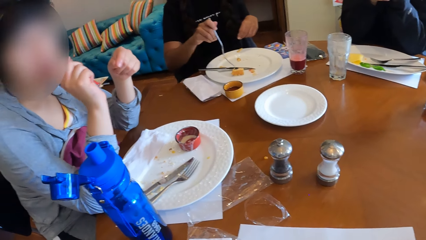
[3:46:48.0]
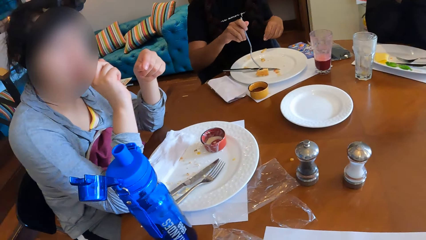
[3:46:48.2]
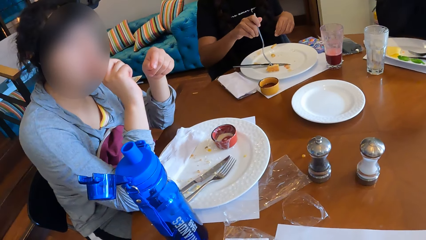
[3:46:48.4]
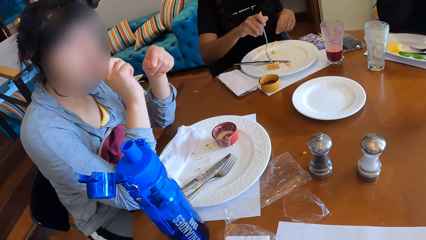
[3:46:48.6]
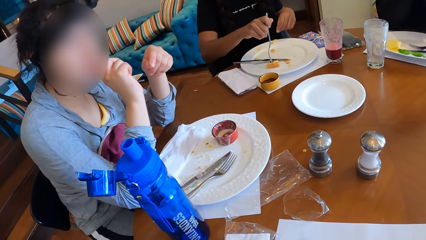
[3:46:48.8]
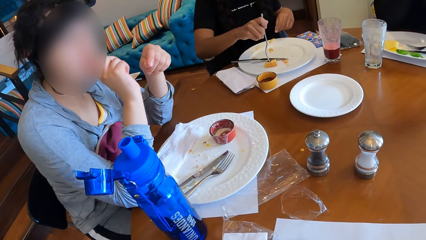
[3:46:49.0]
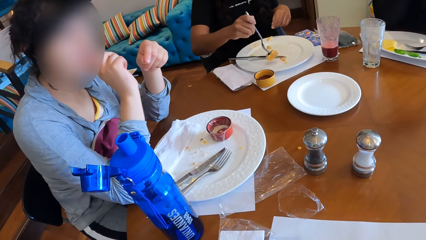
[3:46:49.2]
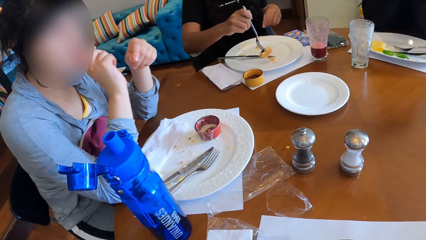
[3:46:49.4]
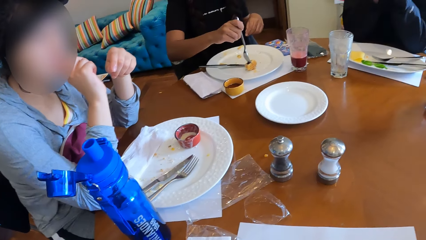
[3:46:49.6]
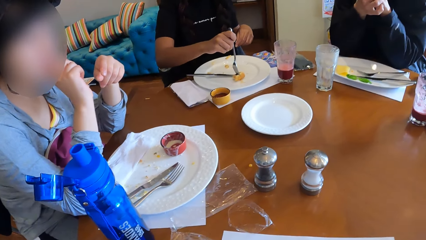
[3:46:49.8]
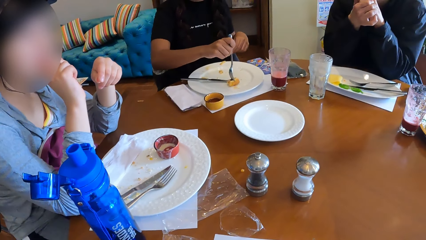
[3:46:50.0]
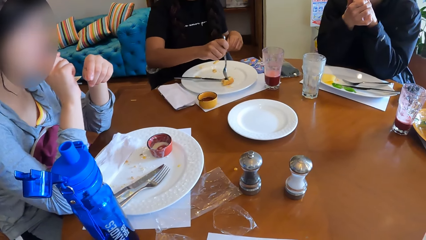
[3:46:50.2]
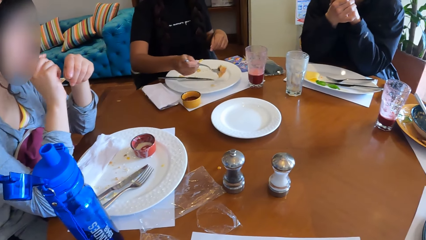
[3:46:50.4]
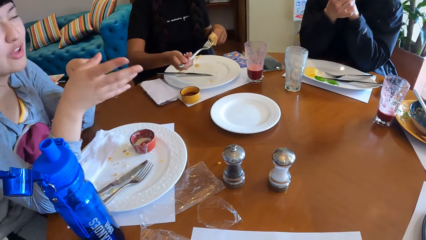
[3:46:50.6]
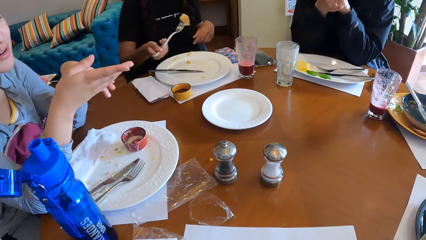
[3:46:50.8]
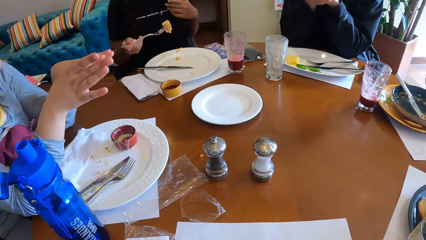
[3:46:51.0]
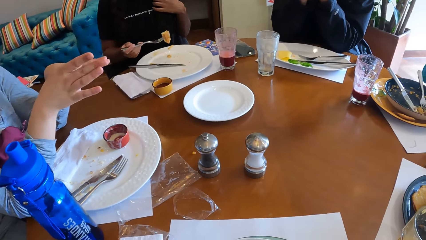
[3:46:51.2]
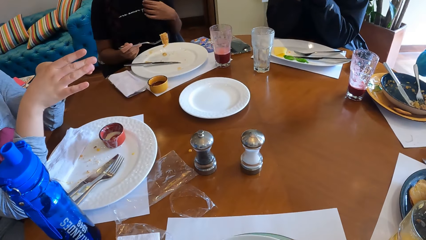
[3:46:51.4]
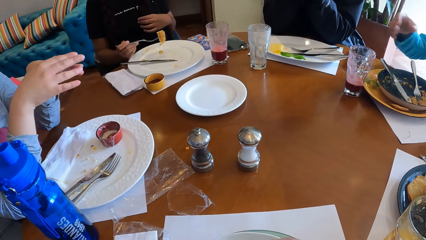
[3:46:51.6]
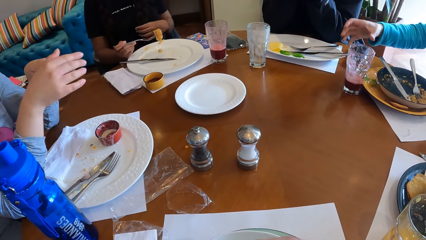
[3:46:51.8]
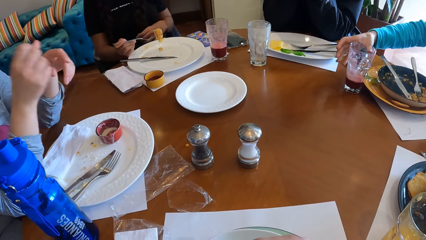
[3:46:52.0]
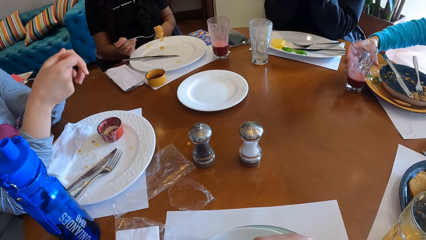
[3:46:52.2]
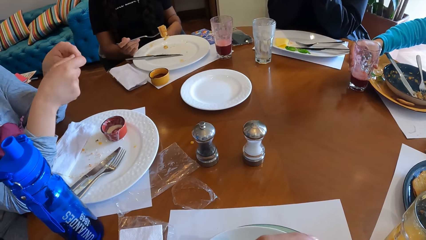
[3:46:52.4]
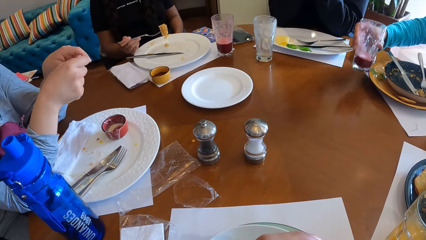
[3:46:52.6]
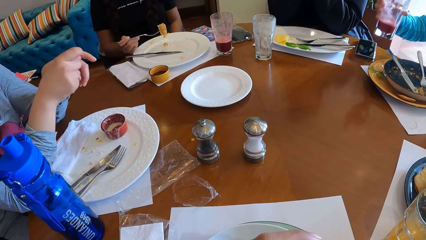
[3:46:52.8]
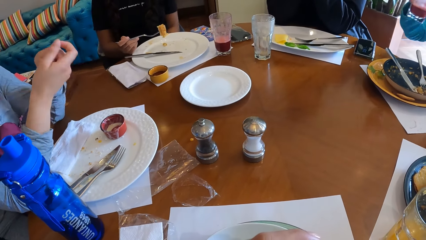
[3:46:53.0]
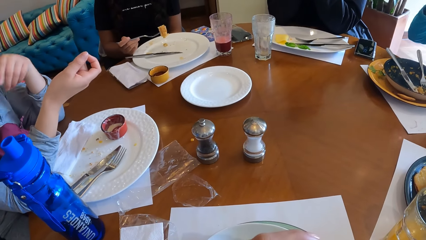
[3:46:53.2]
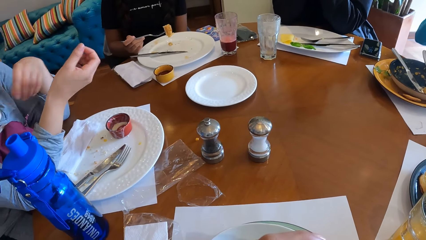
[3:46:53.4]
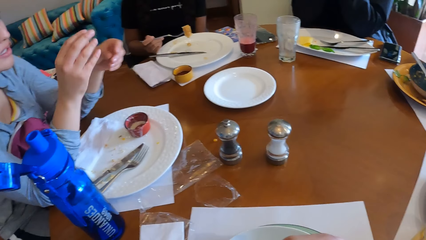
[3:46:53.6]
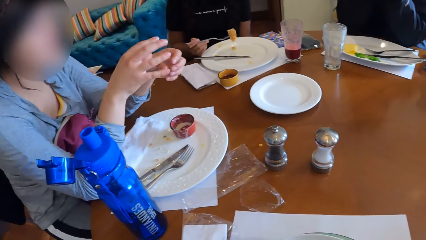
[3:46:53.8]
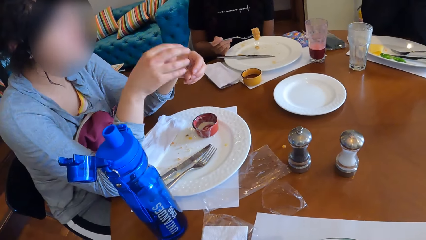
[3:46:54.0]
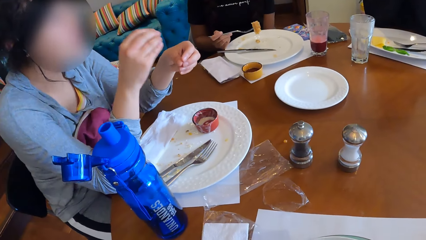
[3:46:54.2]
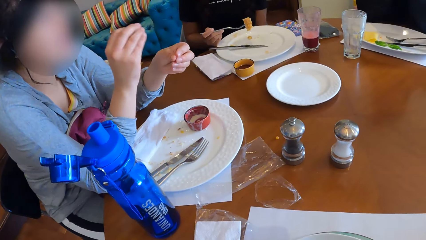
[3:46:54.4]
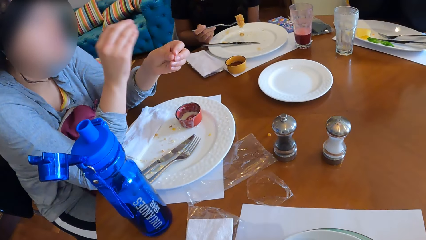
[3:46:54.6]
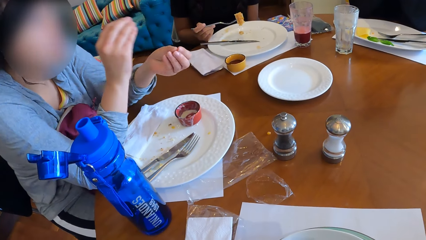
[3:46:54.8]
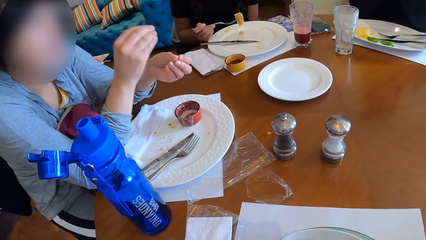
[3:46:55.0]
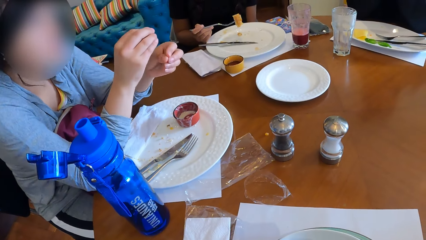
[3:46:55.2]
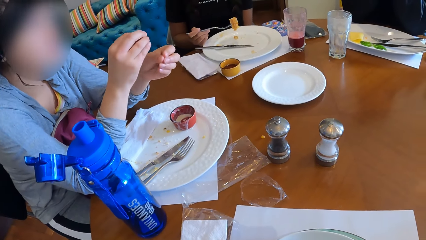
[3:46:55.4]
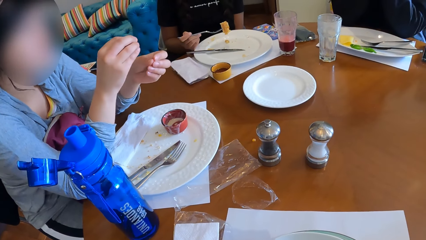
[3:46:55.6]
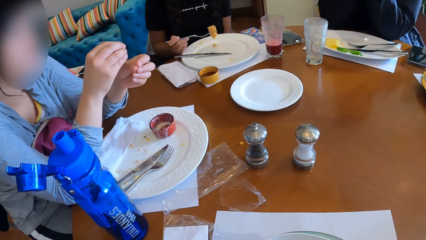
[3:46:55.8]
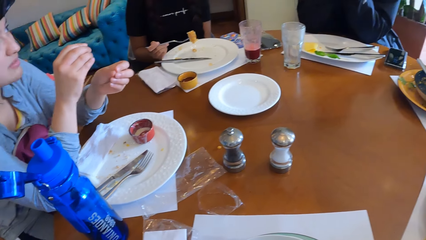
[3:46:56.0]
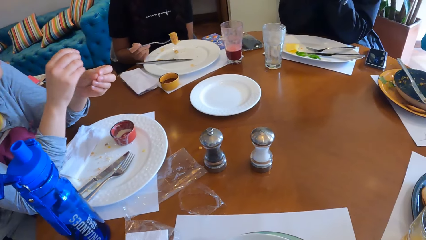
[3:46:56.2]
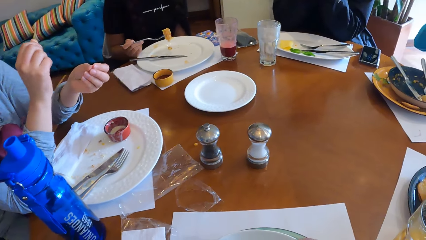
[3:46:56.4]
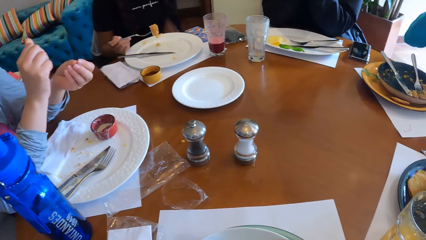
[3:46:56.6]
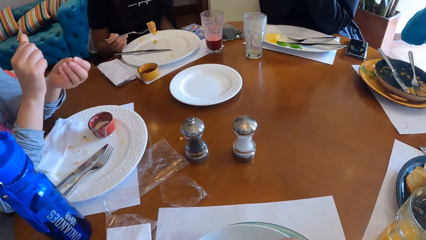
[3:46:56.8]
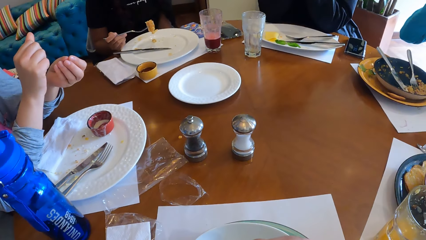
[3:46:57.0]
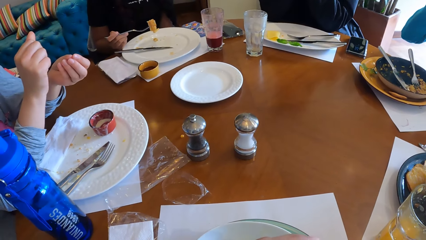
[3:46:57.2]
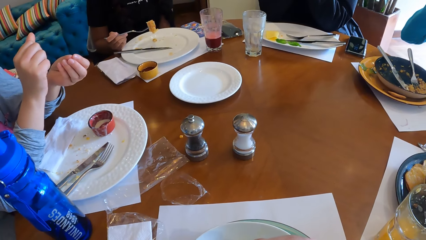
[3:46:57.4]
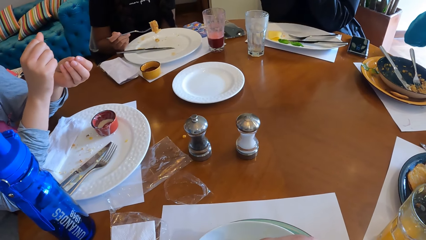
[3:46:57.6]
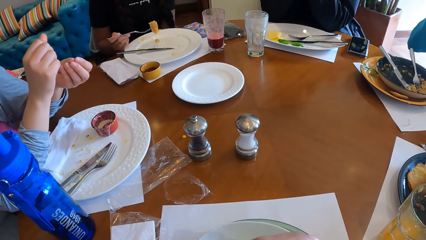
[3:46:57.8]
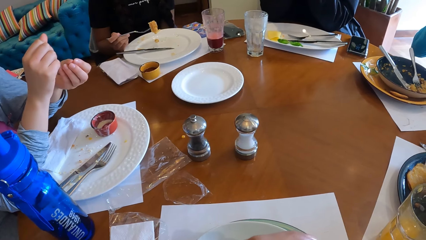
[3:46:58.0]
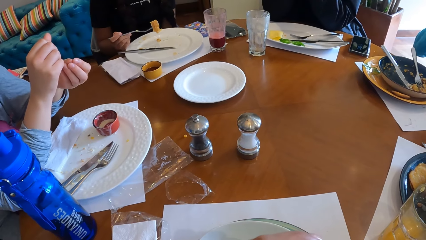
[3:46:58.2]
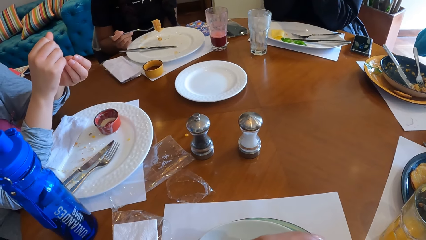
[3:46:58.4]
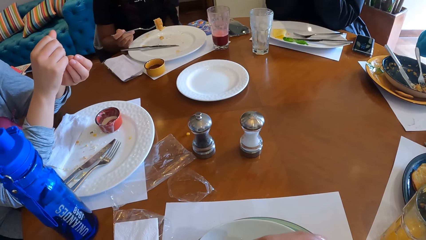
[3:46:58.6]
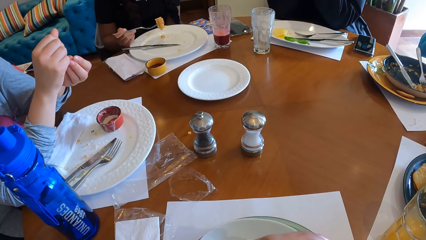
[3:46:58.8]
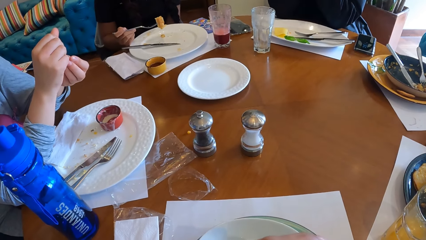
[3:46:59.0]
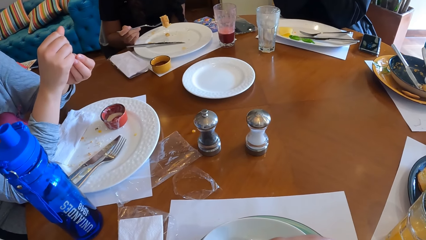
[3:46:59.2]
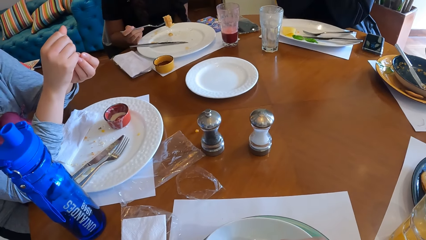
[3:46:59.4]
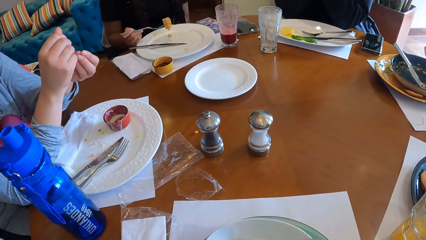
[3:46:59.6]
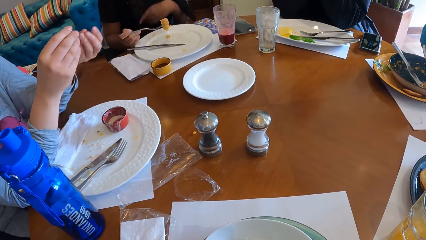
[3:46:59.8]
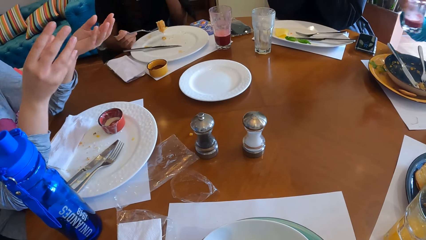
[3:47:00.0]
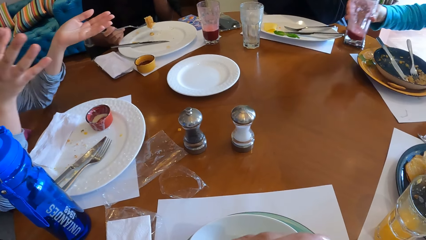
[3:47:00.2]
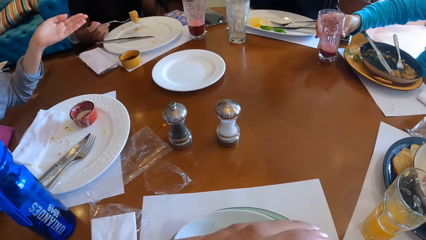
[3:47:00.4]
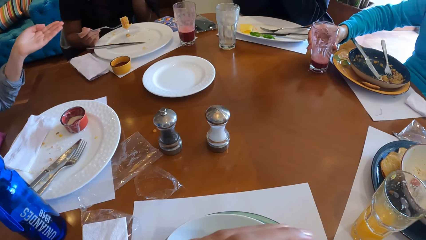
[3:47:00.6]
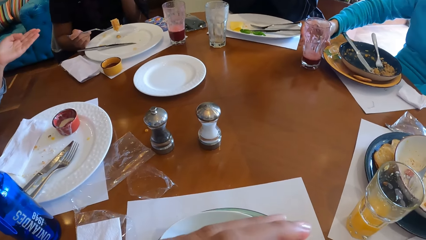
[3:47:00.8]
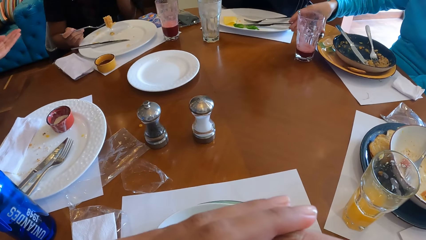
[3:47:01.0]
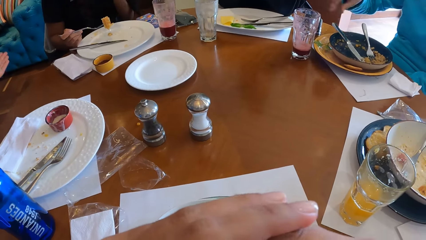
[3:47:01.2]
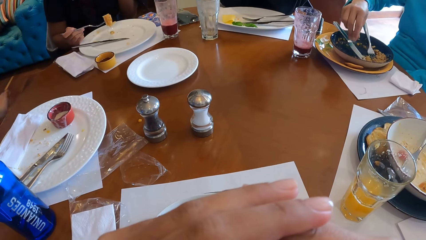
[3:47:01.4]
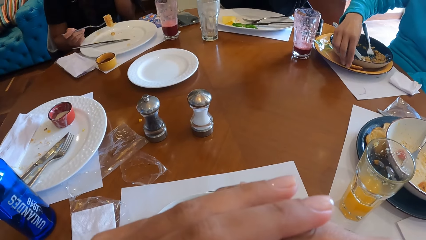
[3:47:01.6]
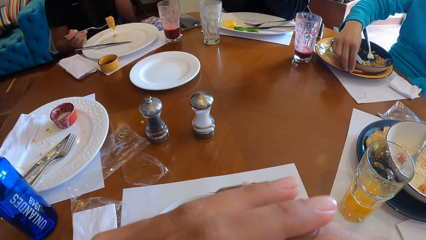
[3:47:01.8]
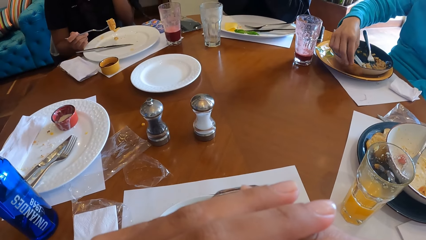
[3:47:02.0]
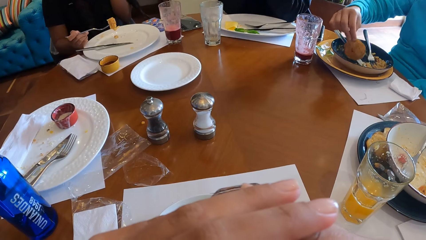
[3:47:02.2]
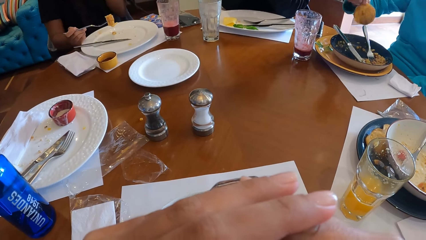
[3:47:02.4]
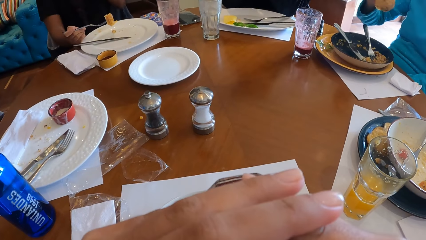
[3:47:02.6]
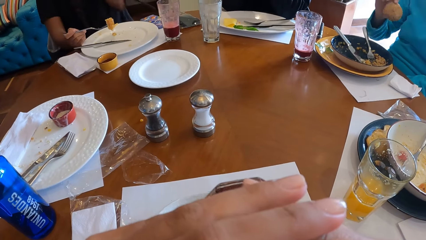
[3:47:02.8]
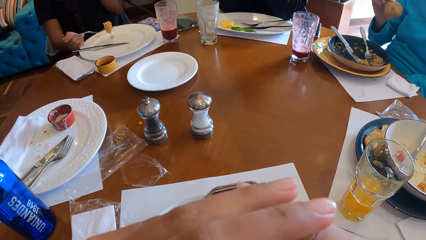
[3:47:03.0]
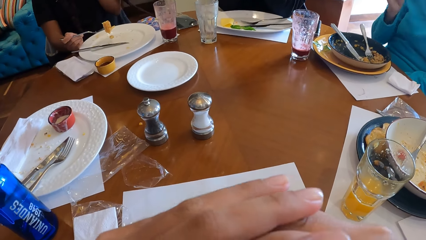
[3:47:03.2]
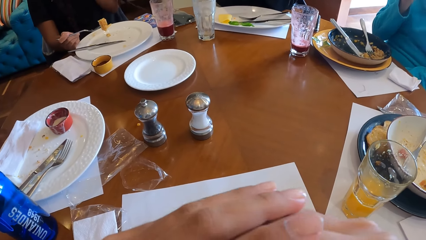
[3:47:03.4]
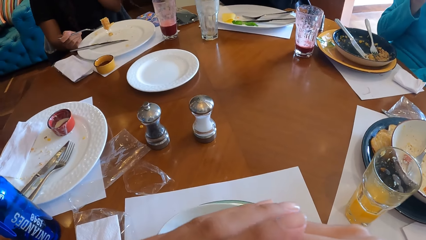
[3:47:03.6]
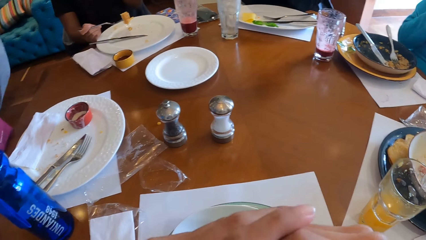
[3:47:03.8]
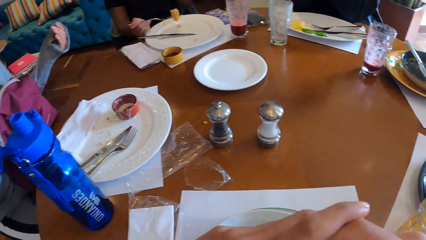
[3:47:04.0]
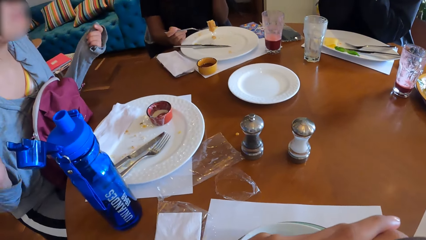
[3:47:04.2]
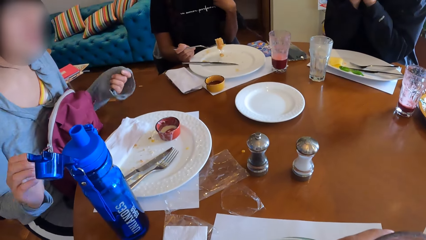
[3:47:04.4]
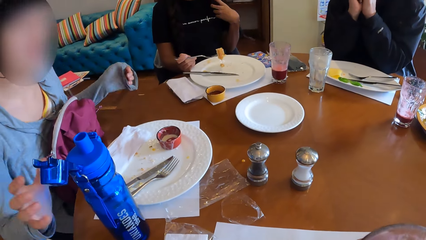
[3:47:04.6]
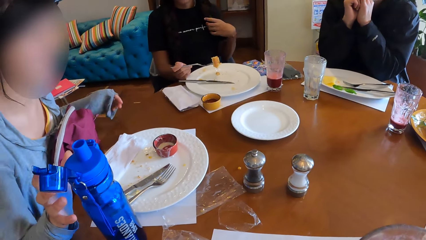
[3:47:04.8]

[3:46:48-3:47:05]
A woman takes the food from the plate with the fork in her right hand. Another woman interacts with the camera wearer and the group of people at the table. A third woman picks up the cup from the table with her right hand. Another woman makes a gesture. The third woman drops the cup on the table with her right hand. The camera wearer drinks from the cup in her left hand. The third woman picks up a cookie from a plate on the table with her right hand.
